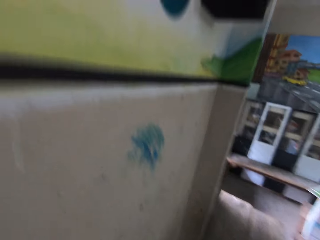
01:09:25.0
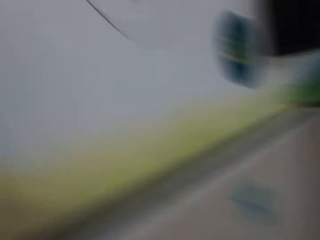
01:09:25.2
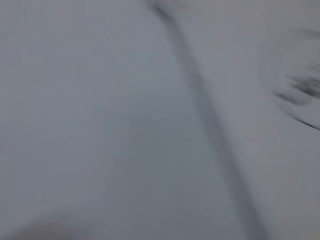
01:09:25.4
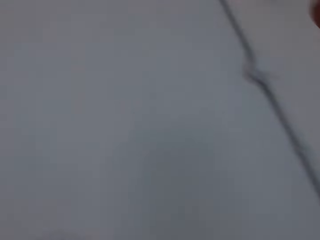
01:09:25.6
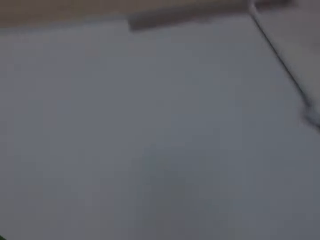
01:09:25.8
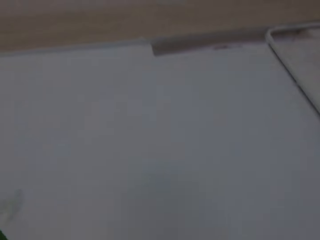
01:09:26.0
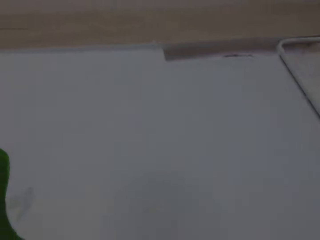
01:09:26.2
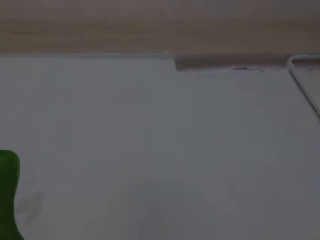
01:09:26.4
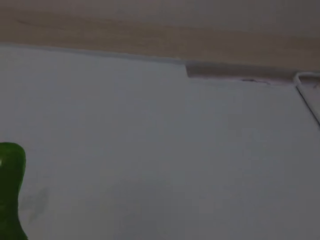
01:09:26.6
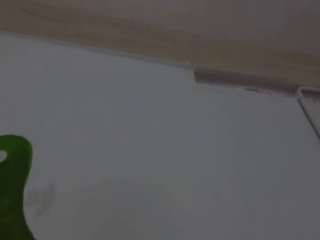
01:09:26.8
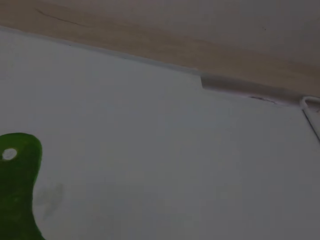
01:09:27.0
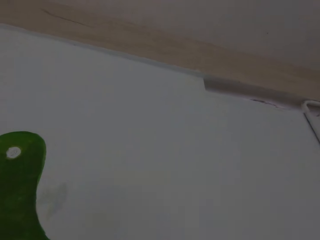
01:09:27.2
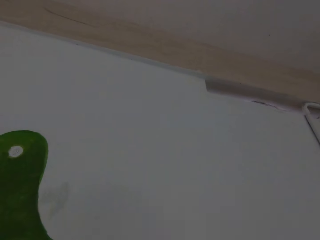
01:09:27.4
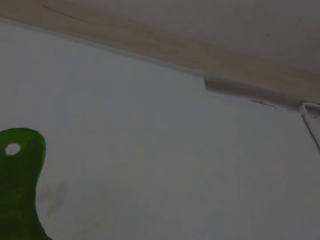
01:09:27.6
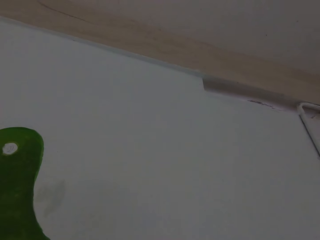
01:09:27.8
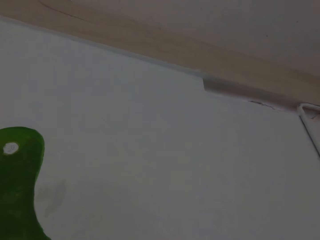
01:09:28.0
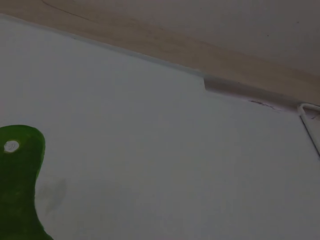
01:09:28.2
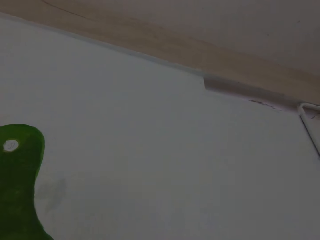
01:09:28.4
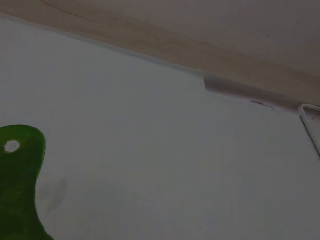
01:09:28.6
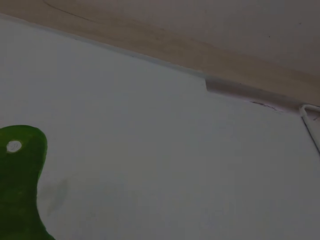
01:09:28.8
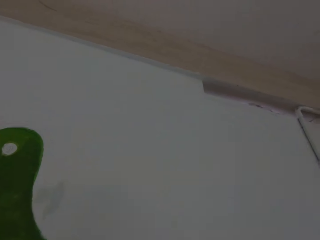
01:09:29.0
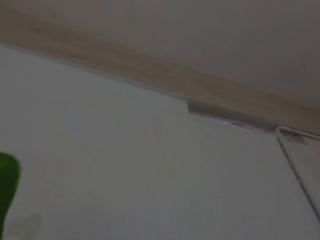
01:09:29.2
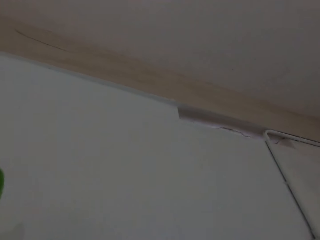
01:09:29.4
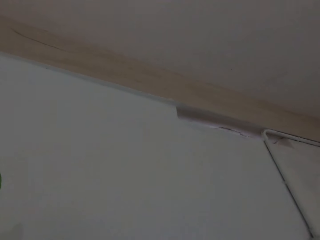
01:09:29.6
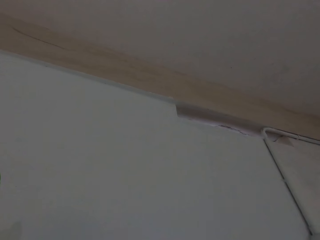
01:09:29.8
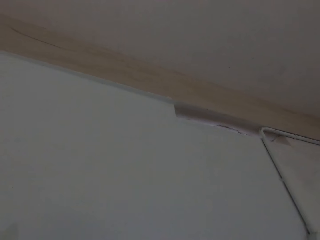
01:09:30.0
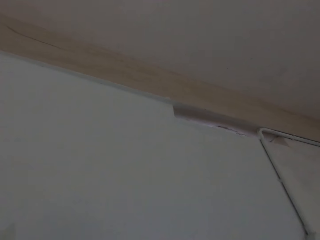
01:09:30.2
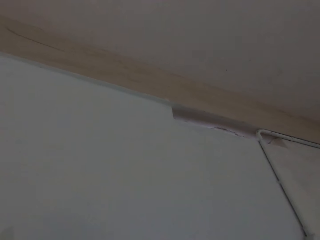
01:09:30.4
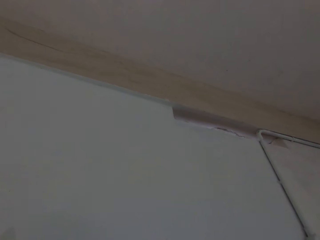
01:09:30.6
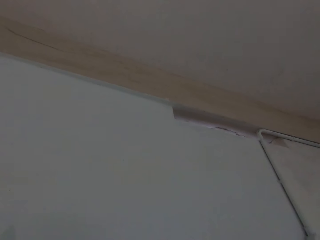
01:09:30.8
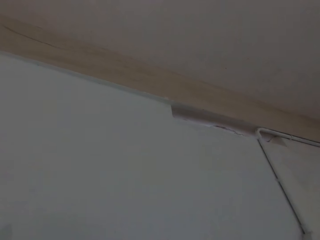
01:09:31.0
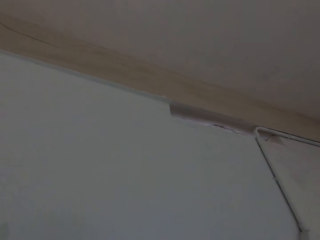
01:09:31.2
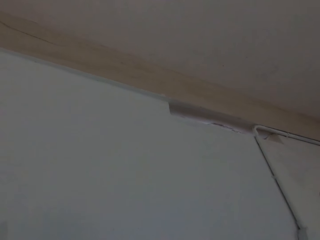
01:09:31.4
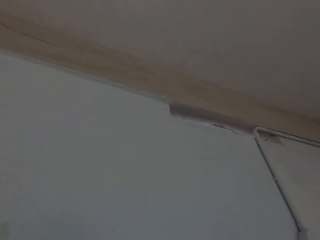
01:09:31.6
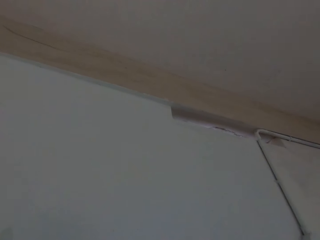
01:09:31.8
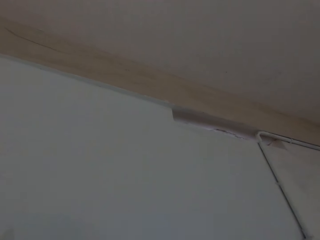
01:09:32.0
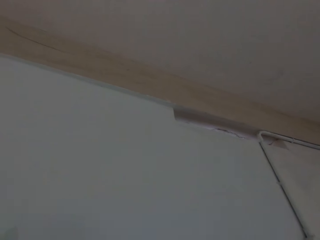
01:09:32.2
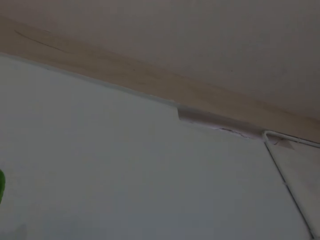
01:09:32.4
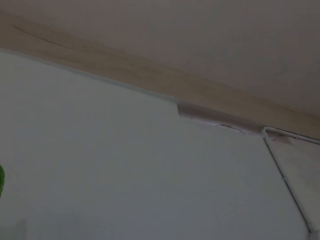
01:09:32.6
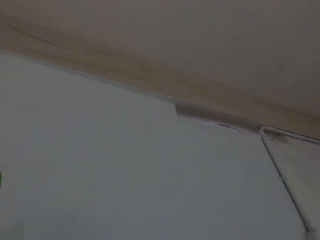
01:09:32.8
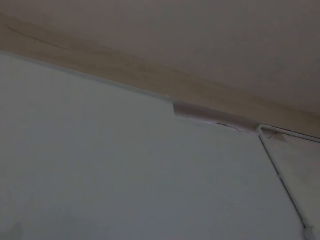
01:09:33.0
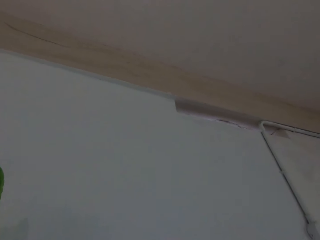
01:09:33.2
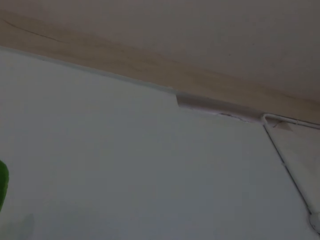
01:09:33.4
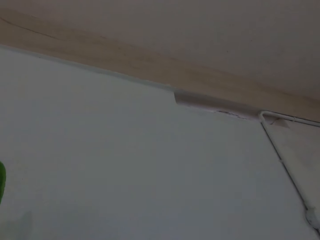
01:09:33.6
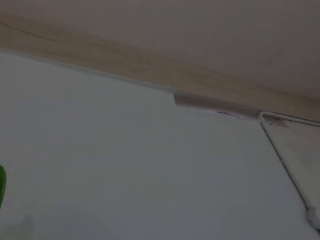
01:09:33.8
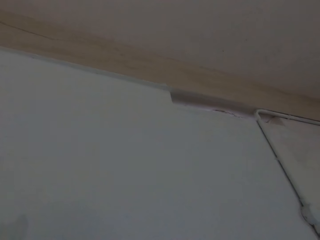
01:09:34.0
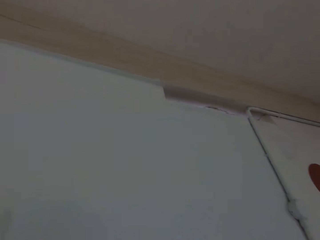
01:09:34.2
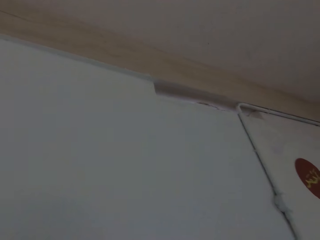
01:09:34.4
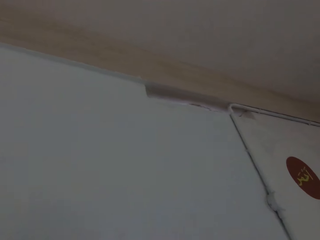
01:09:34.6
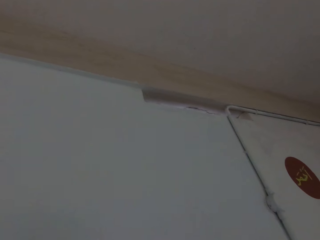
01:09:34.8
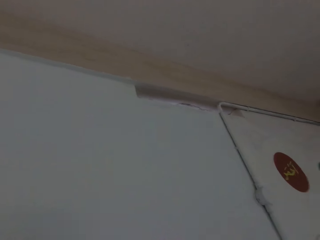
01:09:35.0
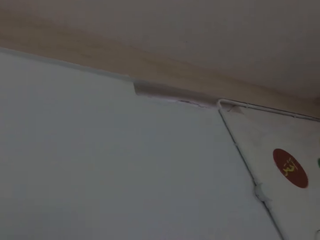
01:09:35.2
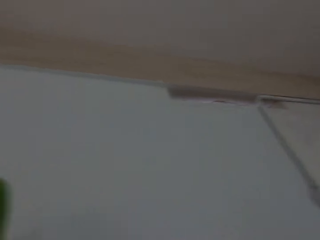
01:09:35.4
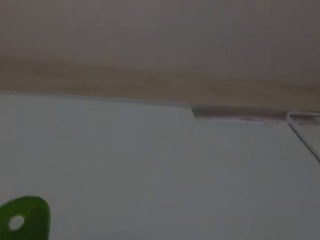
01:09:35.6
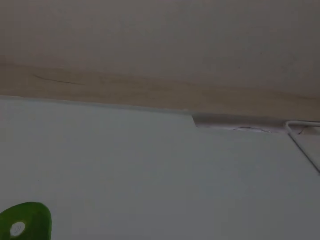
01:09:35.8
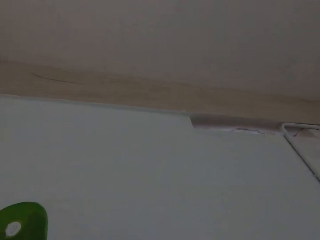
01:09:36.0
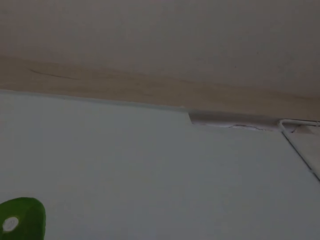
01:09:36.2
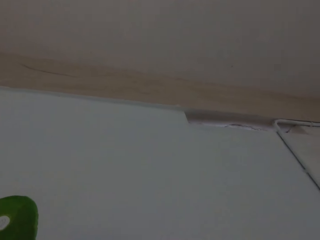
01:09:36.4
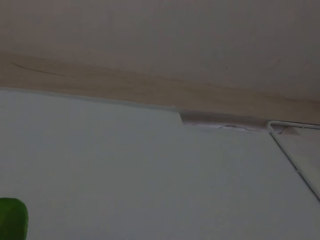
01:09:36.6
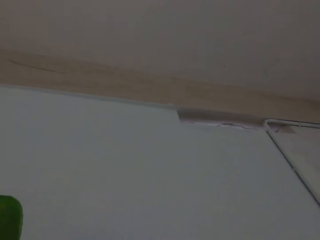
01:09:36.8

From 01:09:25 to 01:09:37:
The camera wearer looks at the paintings.

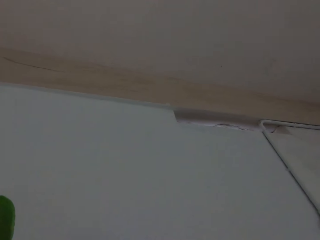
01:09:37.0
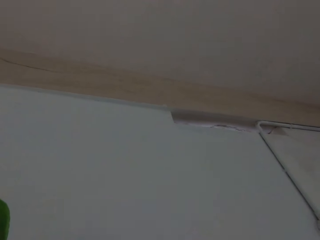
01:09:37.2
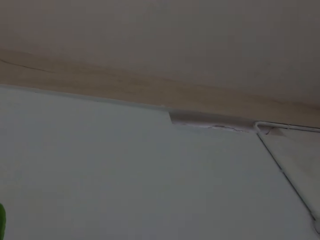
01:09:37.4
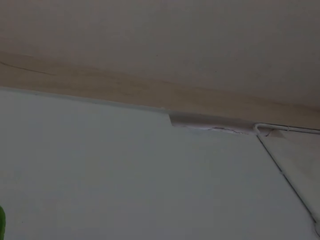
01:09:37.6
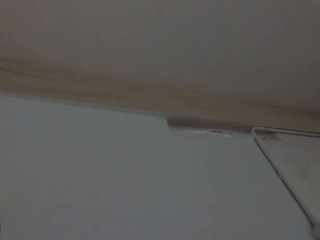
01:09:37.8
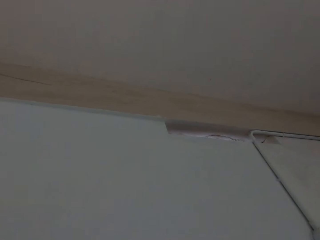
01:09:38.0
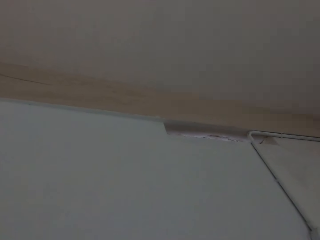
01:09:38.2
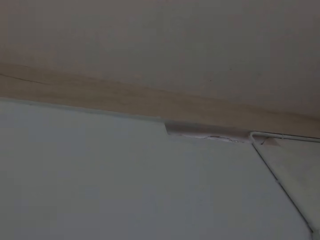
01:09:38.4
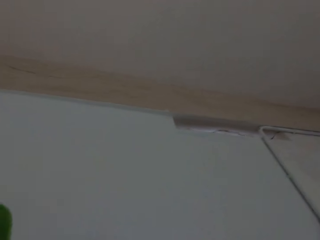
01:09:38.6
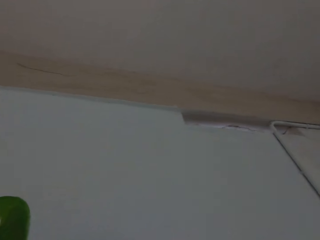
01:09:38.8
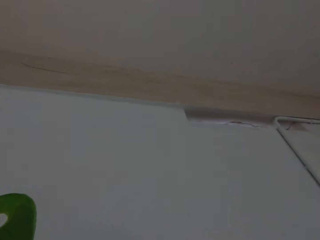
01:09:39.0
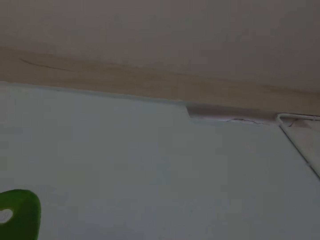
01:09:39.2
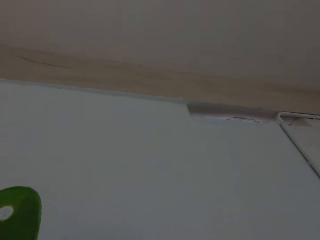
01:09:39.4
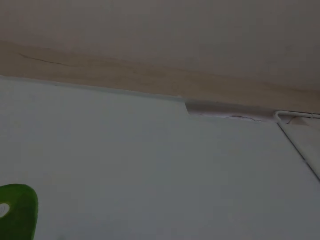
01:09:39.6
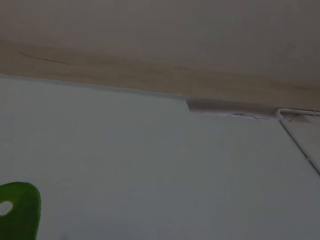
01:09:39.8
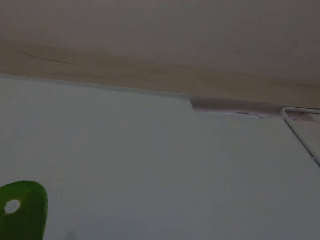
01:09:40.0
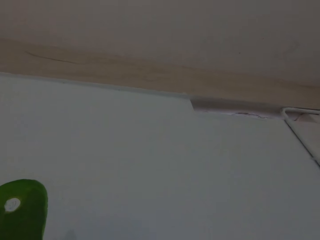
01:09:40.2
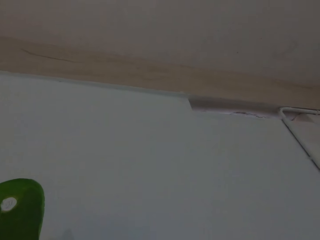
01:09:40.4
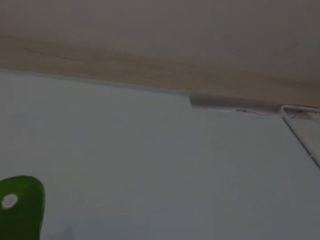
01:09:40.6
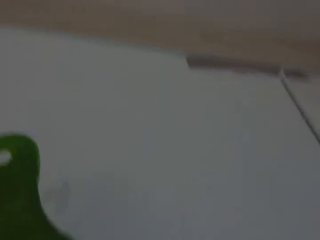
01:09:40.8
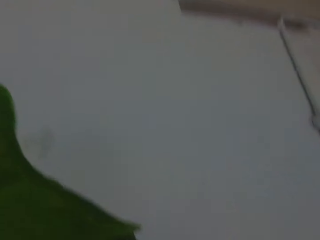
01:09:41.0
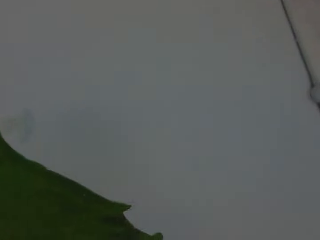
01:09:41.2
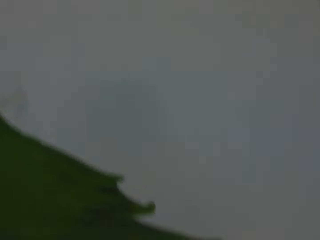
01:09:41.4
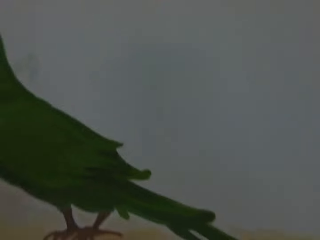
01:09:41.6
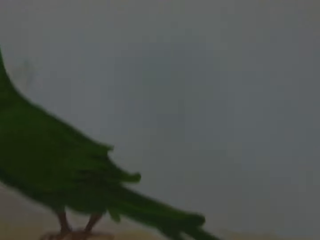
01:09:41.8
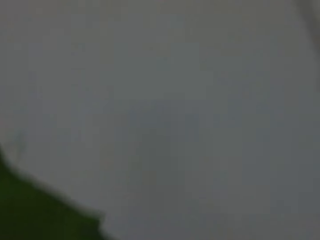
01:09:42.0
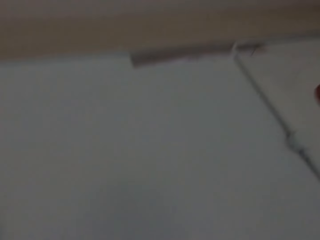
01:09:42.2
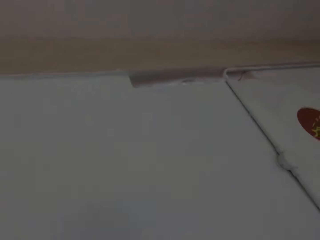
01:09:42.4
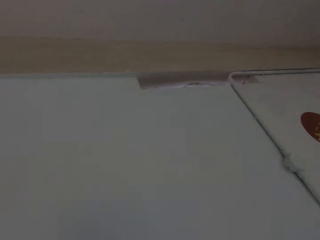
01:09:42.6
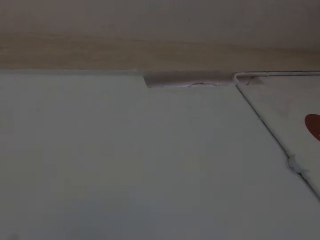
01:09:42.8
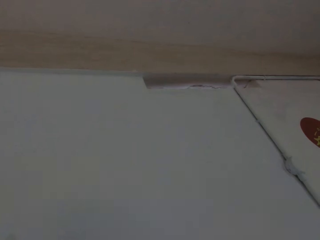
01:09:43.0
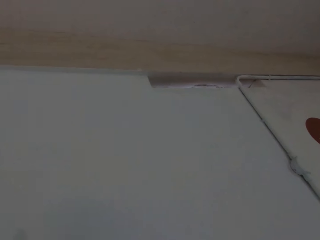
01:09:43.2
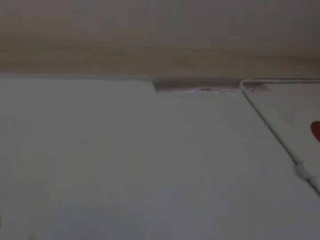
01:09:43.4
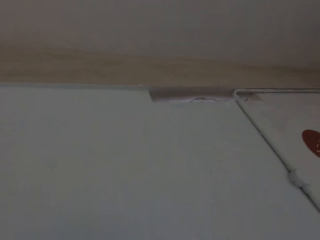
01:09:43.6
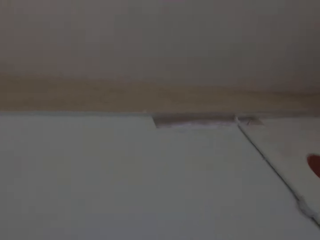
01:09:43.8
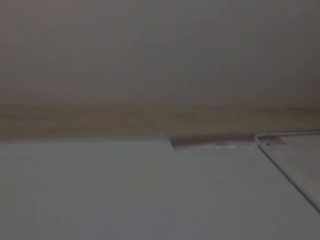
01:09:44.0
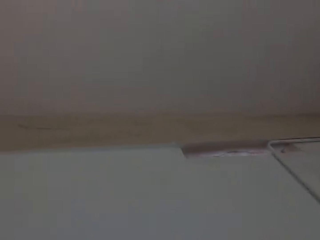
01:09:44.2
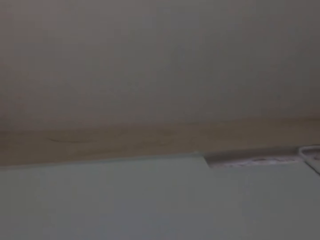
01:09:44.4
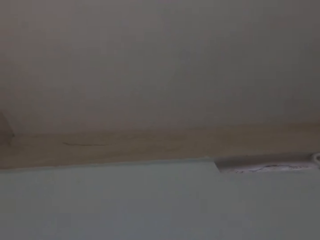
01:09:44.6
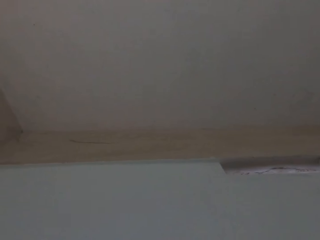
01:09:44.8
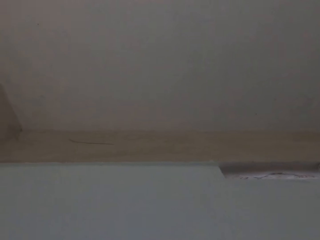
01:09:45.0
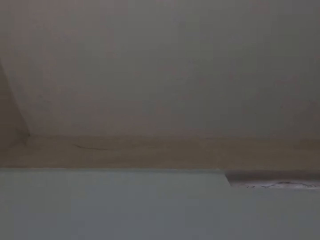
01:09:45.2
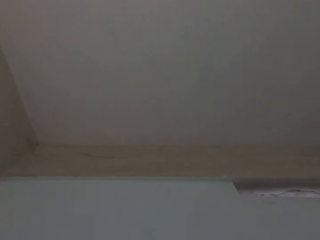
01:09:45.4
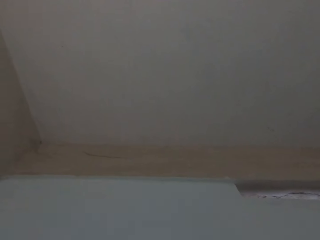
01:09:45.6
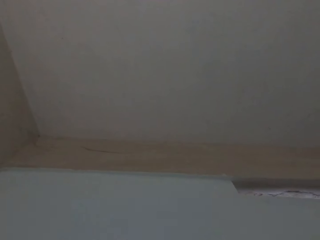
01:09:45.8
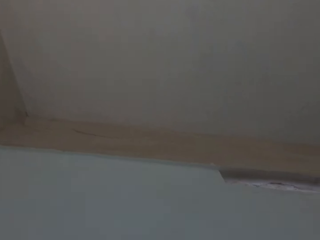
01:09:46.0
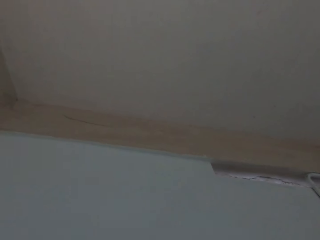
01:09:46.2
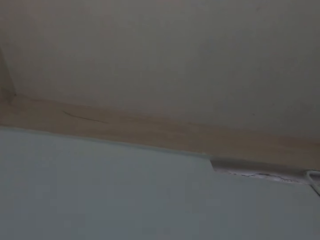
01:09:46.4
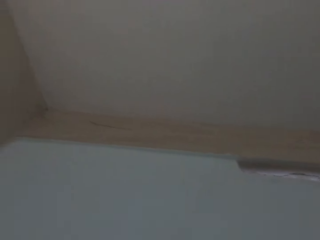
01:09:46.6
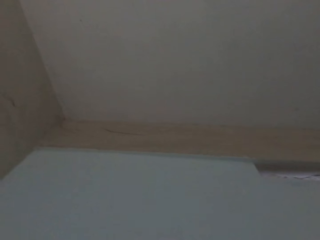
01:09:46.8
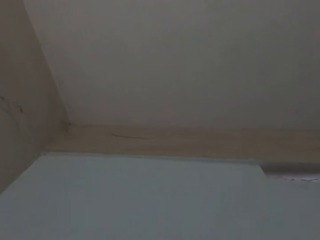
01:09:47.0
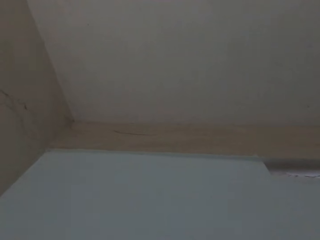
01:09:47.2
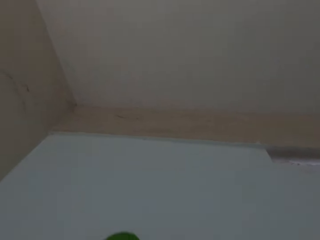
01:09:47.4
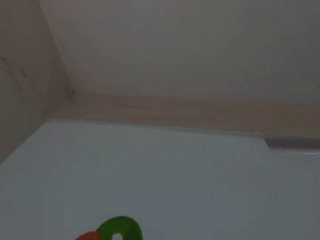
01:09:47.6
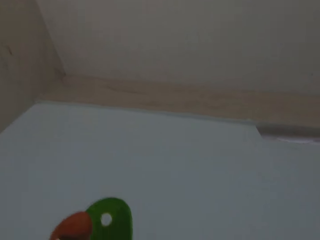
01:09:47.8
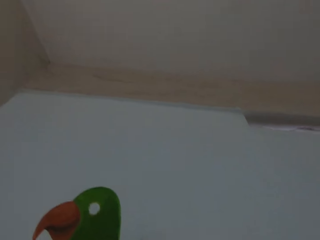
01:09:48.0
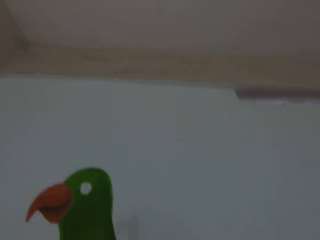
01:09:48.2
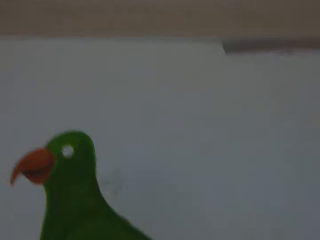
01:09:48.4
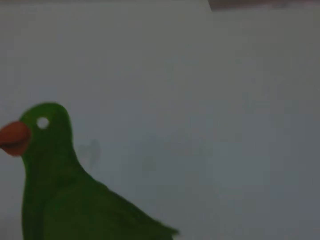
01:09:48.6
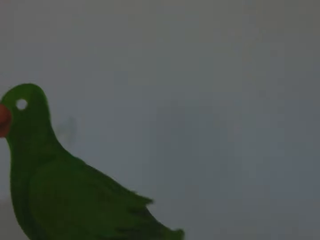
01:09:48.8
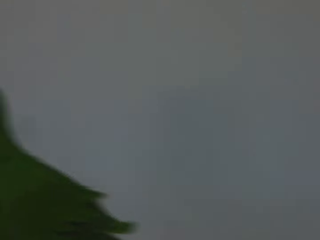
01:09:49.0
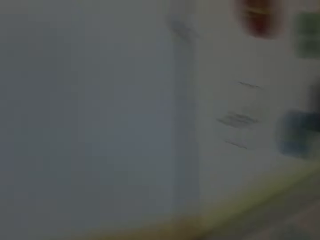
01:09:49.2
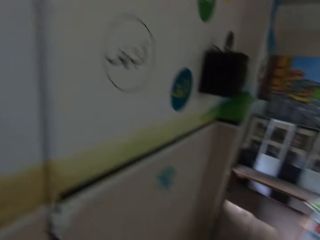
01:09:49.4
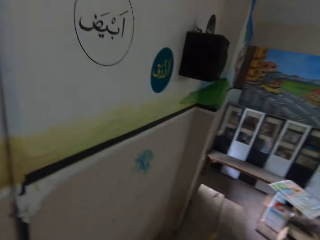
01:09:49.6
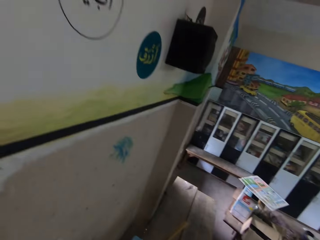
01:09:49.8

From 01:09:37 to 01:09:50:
The camera wearer looks at the wall.
